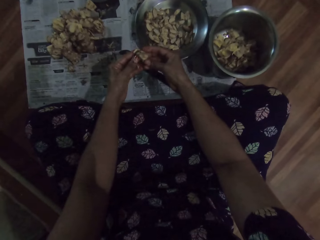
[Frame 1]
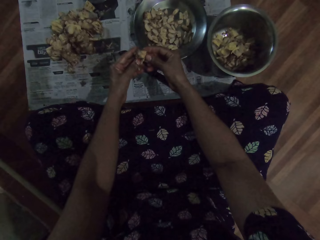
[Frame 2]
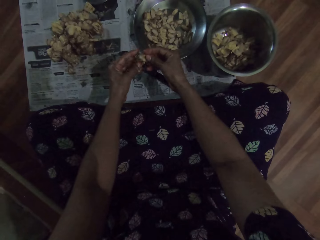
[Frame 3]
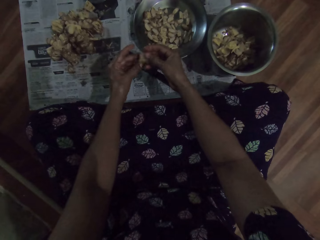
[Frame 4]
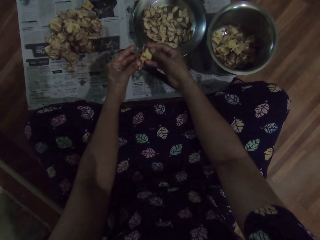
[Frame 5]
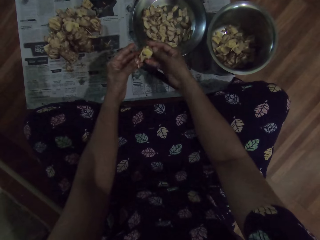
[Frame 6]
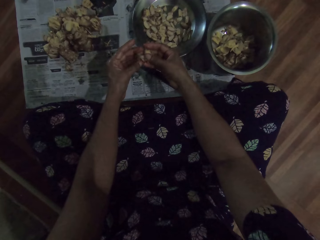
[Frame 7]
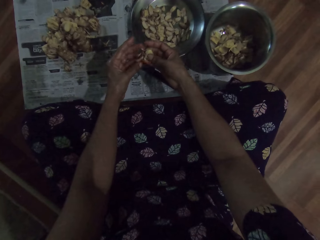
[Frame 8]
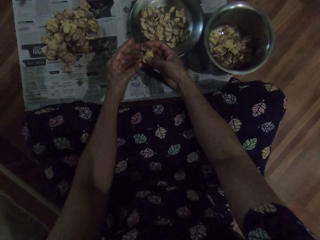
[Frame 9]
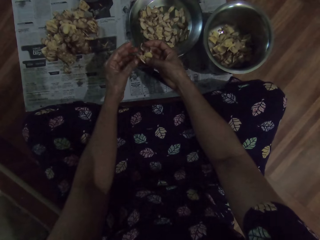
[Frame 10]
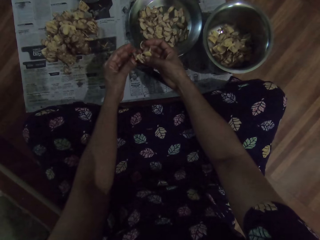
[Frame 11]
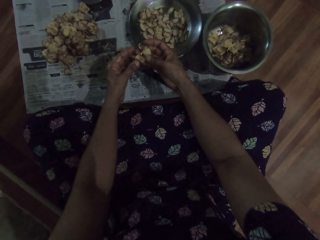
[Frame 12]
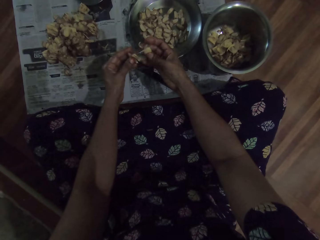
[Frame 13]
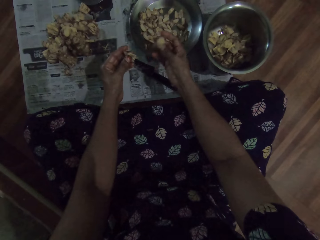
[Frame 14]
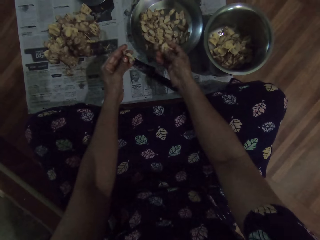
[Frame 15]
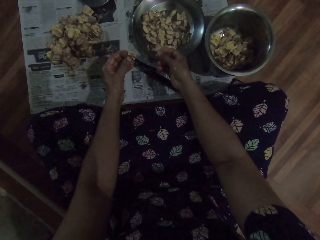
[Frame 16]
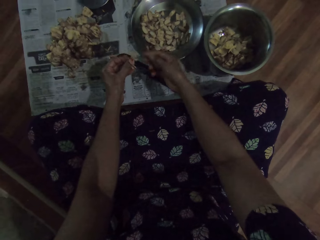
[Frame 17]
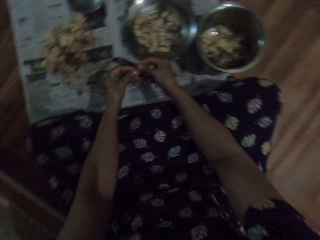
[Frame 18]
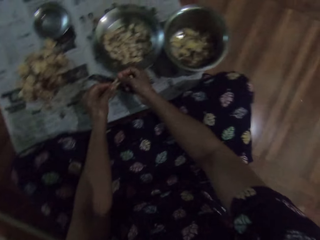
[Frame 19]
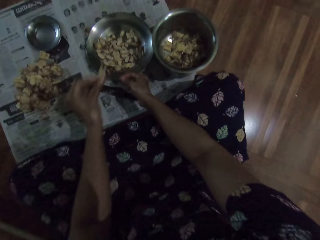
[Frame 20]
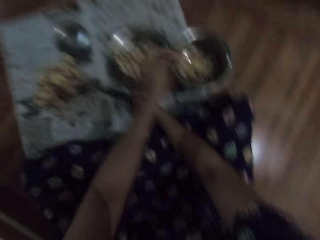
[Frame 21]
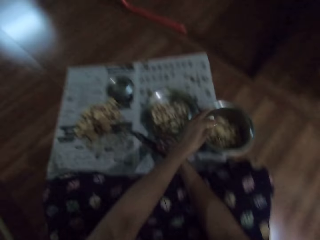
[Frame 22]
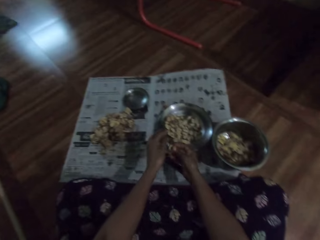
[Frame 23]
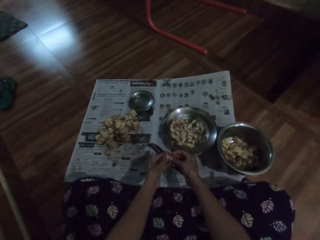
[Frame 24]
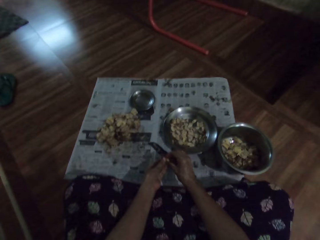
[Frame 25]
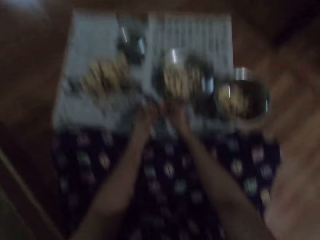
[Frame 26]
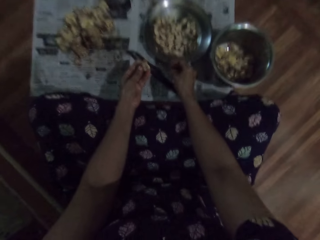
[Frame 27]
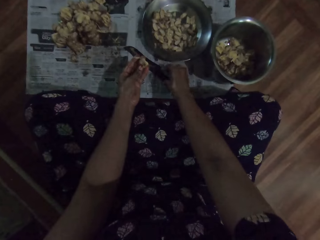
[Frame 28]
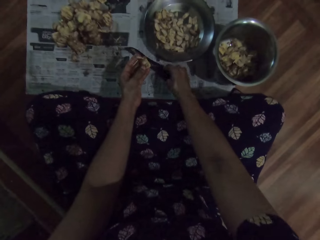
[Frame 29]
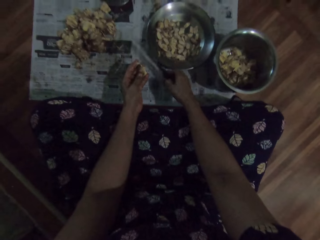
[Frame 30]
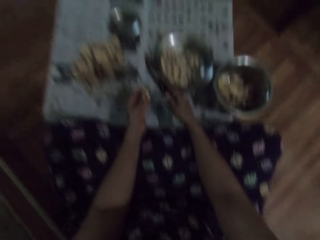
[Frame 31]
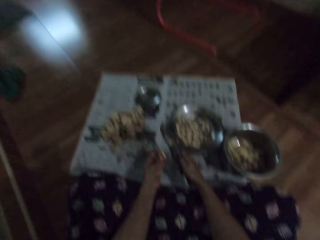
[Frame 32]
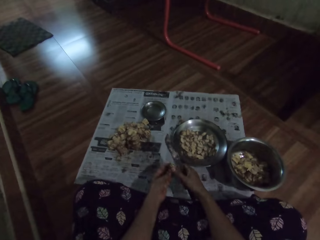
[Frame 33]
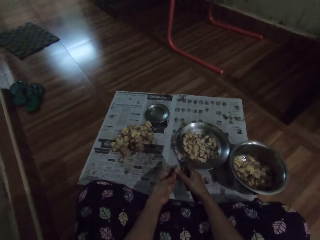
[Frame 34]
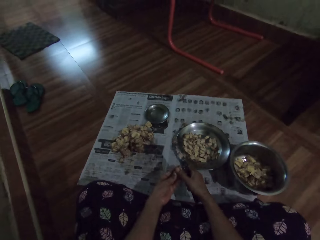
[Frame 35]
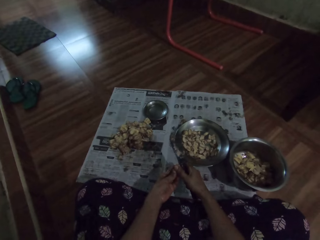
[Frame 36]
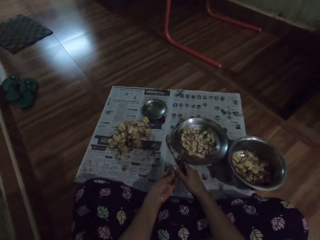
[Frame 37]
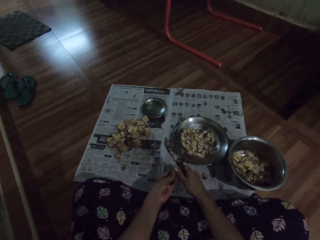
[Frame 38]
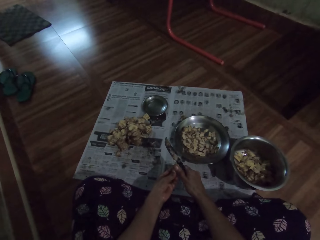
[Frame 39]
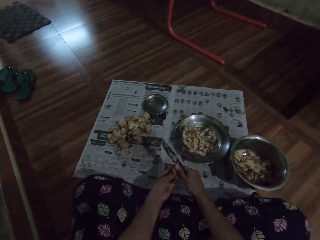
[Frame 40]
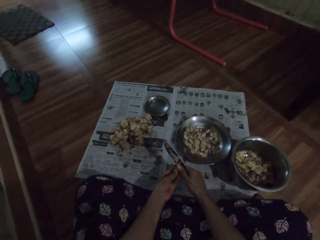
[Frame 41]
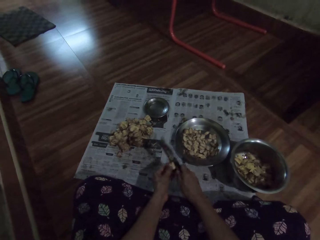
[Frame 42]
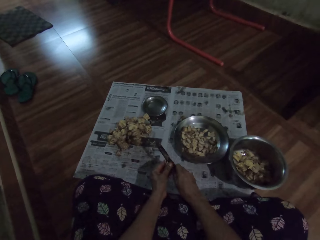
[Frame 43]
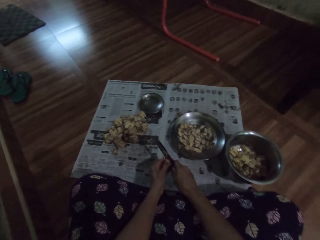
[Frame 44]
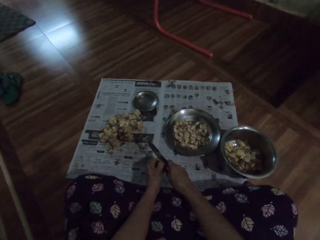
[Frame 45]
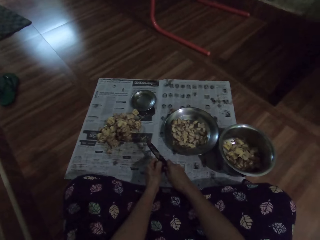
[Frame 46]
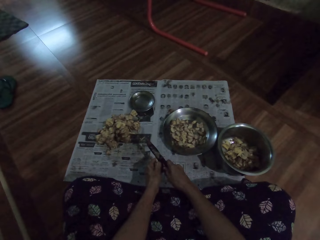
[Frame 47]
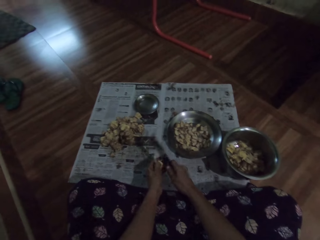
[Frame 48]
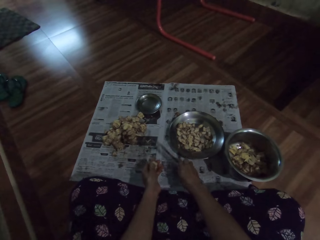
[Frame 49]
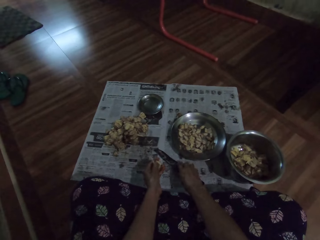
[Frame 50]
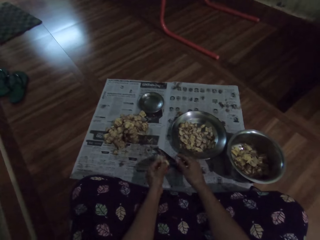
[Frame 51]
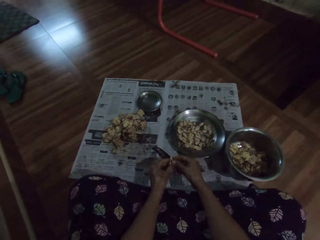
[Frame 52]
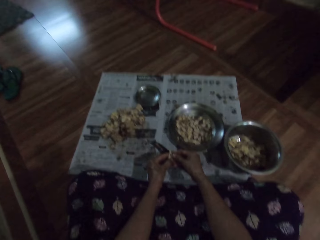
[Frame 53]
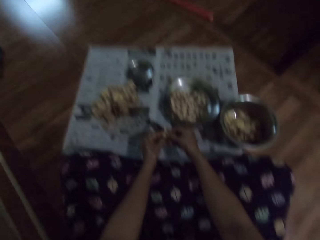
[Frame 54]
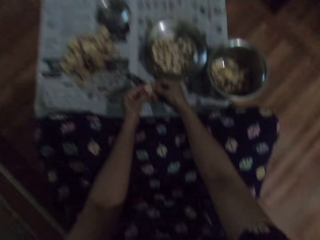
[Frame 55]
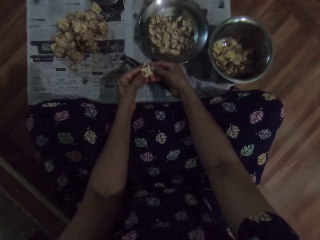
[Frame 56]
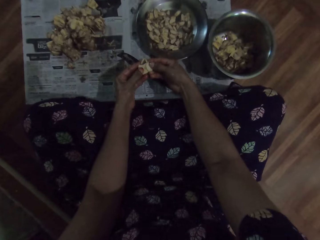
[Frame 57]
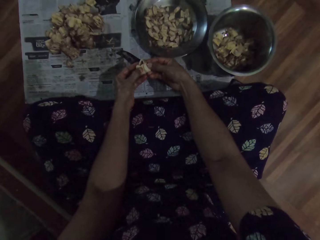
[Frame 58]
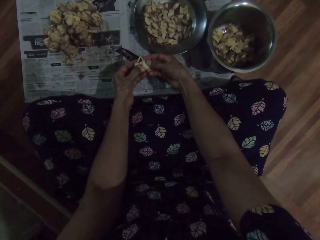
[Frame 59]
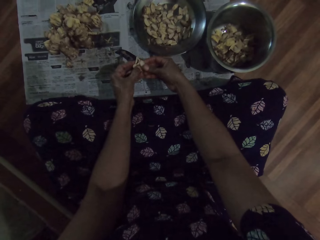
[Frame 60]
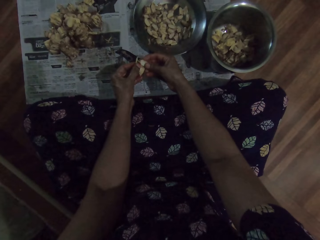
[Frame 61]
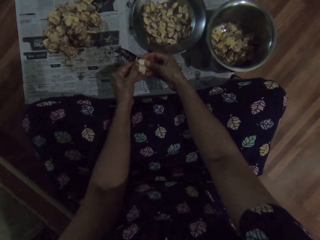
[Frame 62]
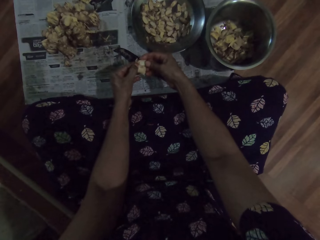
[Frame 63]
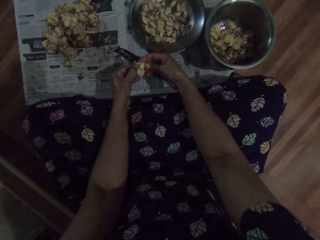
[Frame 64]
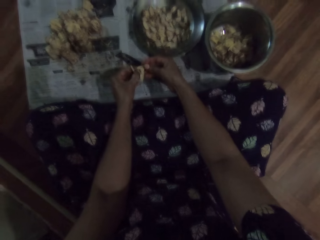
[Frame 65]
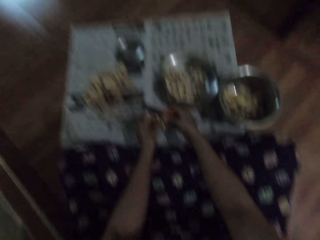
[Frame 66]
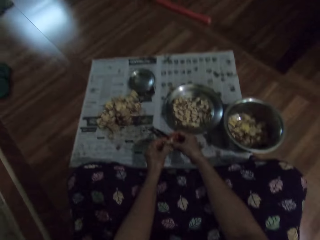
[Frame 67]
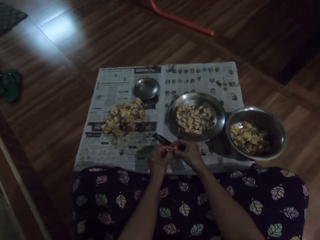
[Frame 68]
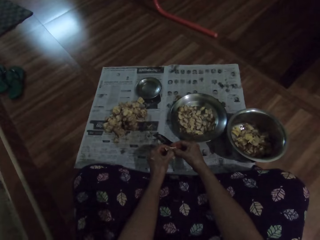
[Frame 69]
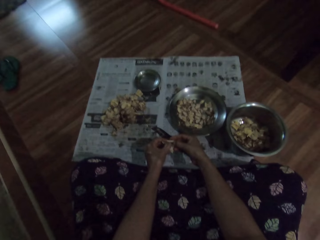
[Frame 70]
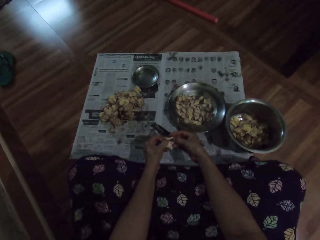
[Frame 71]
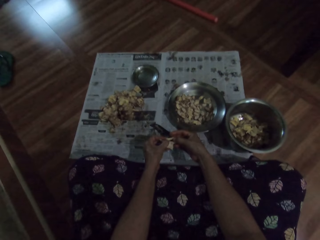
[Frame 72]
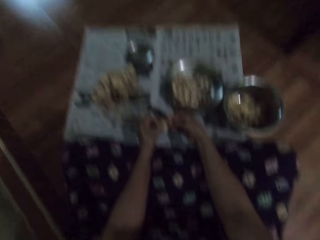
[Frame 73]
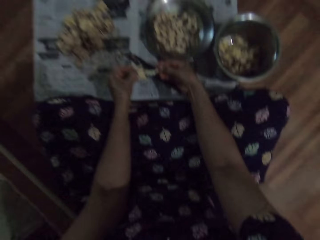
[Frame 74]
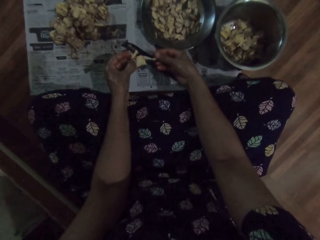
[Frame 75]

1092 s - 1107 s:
The camera wearer looks at the cashew nuts. She drops the garlic clove in the plate on the floor with her left hand. She throws the dirt. She holds the garlic clove with her hands. She peels the sapote fruit. She picks up a knife from the floor with her right hand. She cuts the garlic clove in her left hand with the knife in her right hand. She peels the sapote fruit. She drops the knife on the floor with her right hand. She peels the garlic clove with her hands.

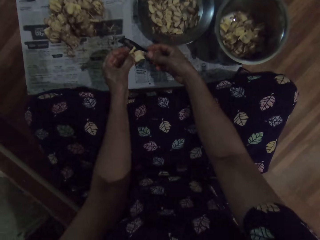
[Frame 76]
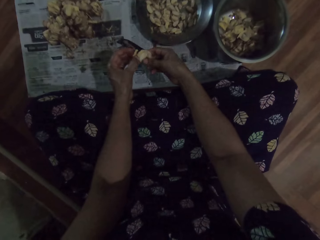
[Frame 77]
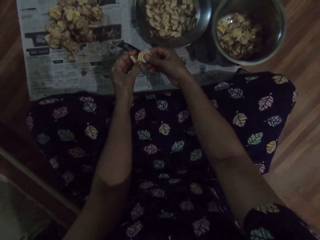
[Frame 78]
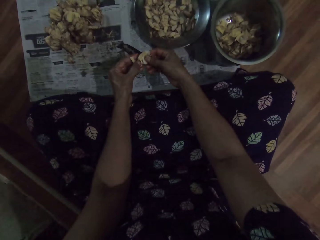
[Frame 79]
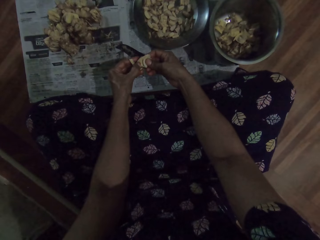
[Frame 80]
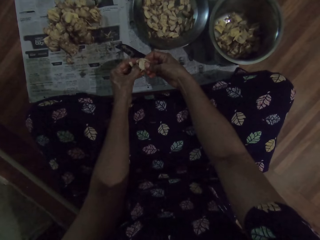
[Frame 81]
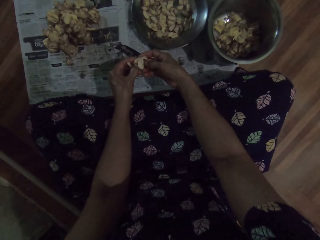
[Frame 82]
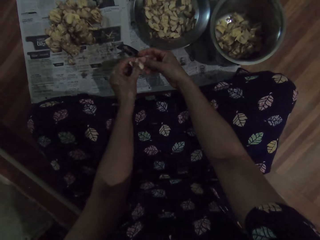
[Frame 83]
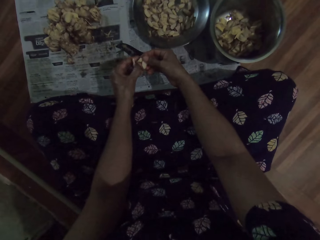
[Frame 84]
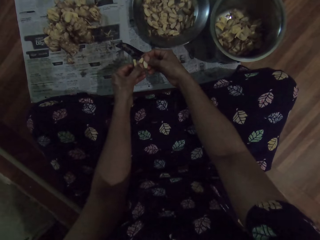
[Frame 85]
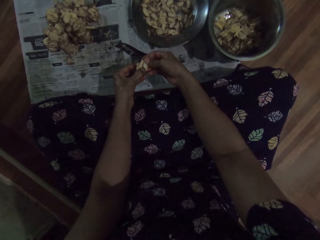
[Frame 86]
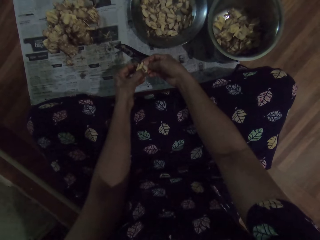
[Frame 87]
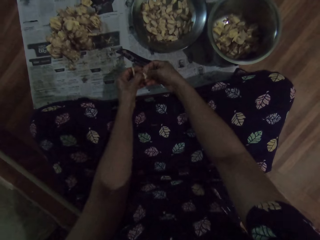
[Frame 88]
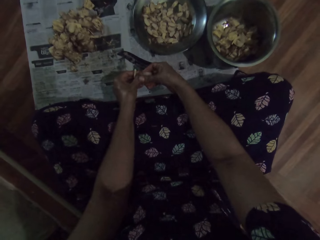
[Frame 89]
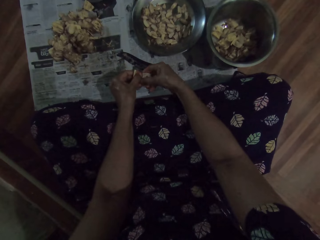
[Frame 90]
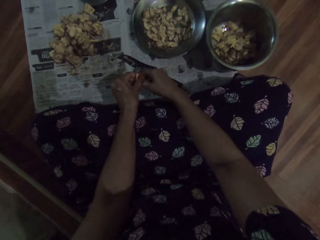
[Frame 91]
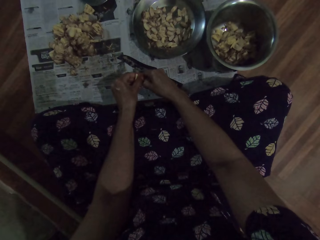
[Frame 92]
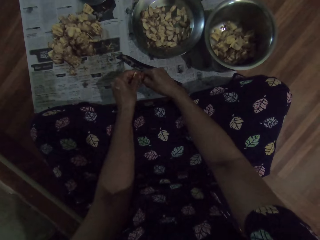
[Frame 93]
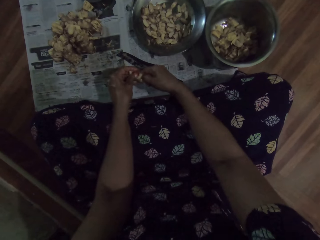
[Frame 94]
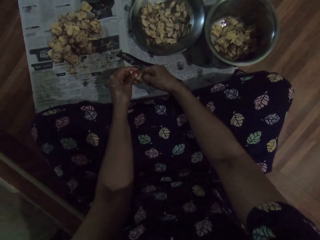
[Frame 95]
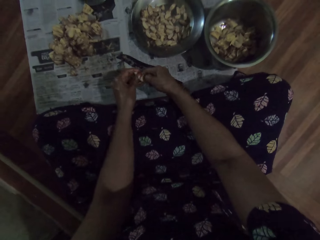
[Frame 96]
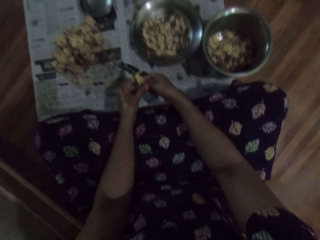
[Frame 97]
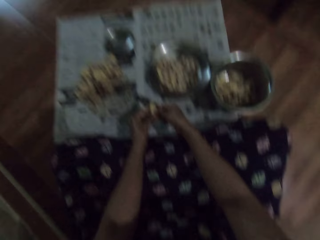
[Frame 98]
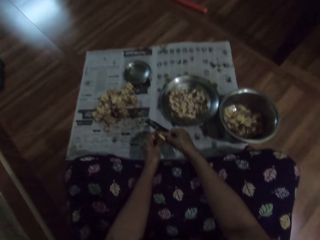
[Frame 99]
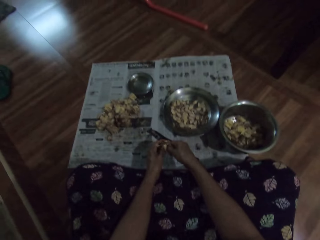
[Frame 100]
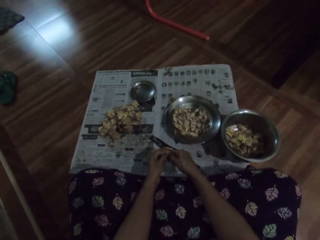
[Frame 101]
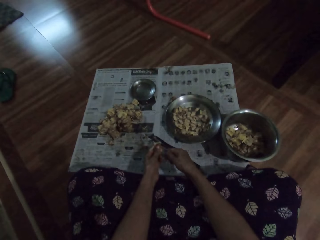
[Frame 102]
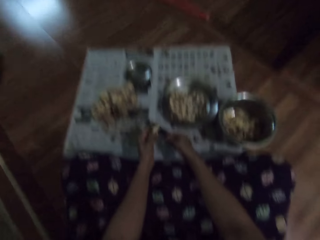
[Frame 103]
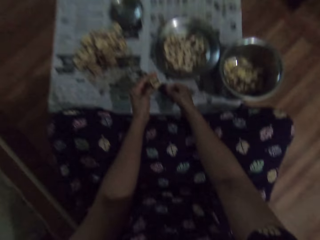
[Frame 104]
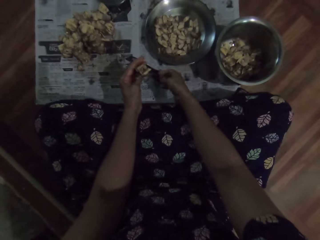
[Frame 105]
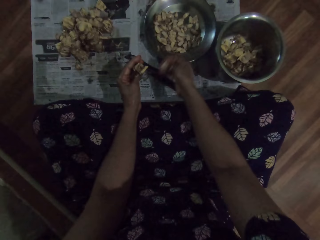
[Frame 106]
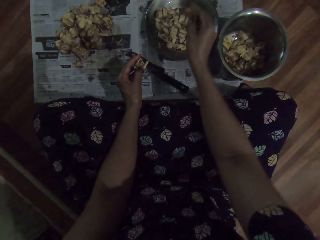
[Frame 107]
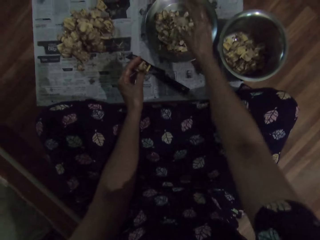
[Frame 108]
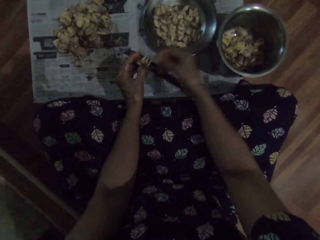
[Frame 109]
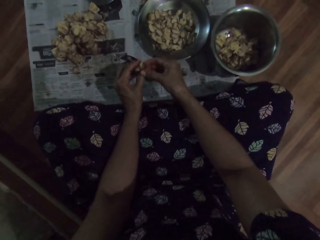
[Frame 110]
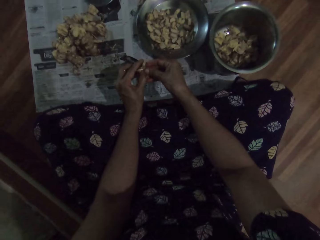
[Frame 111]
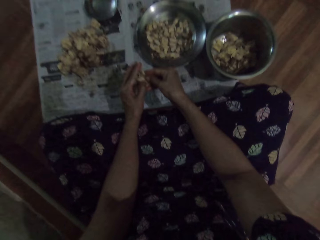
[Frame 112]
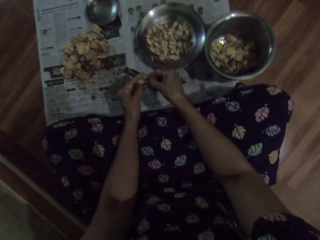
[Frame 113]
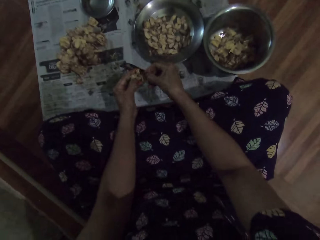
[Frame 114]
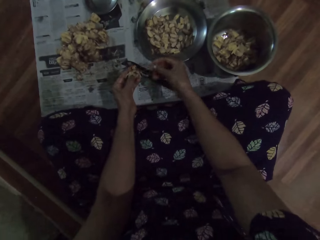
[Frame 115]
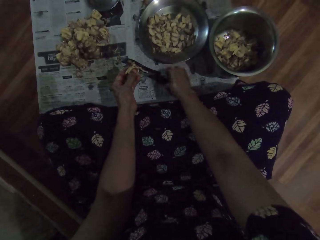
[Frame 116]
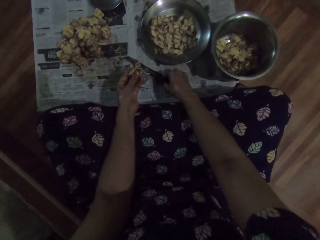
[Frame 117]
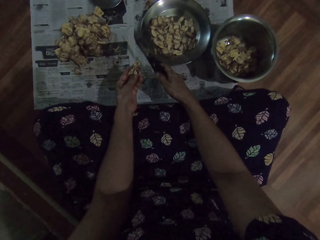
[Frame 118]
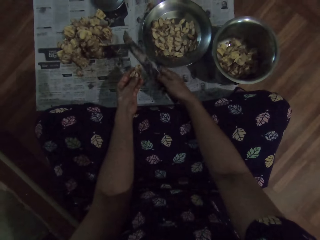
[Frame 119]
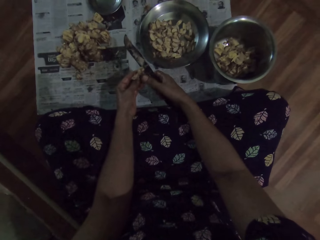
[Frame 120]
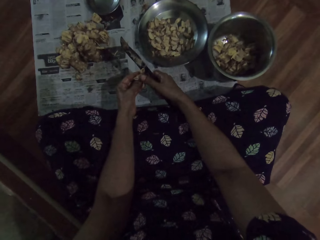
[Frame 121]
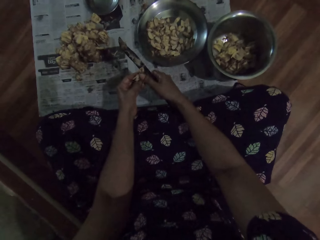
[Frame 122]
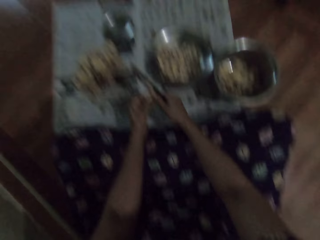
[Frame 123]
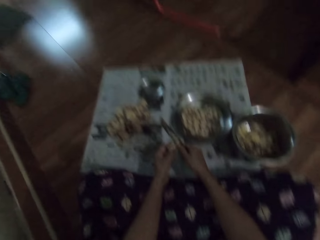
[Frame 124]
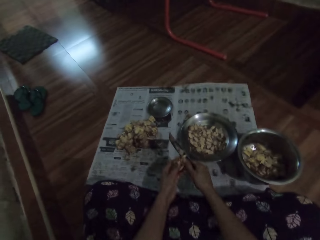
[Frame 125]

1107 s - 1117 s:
The camera wearer drops the garlic clove in the plate on the floor with her right hand. She peels the garlic clove with her hands. She picks up the knife from the floor with her right hand. She cuts the garlic clove in her left hand with the knife in her right hand.
